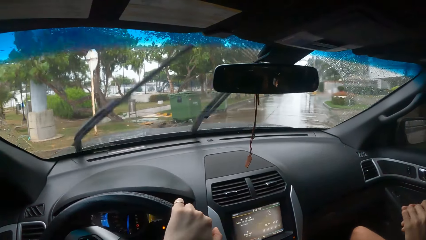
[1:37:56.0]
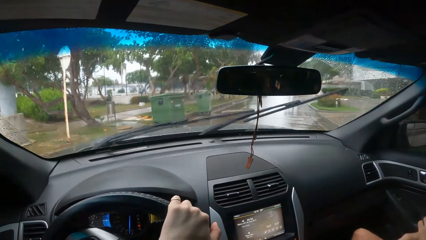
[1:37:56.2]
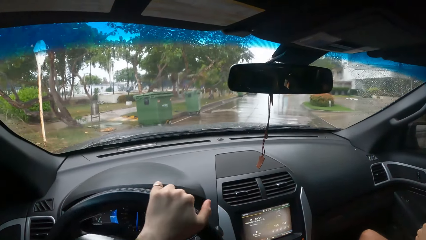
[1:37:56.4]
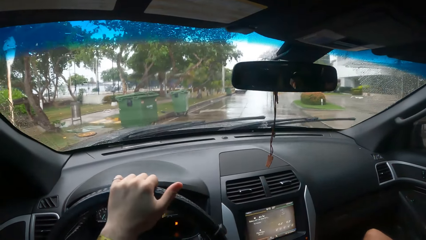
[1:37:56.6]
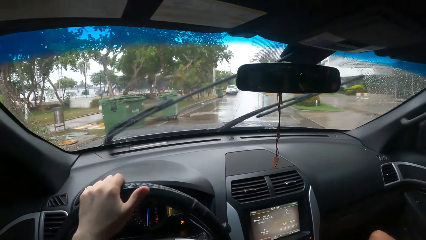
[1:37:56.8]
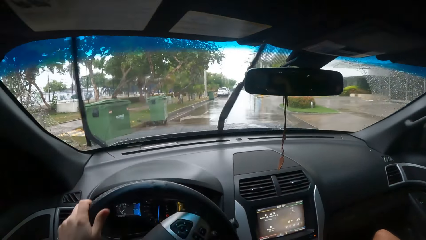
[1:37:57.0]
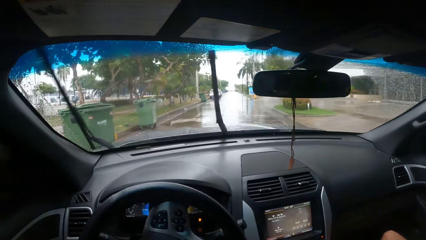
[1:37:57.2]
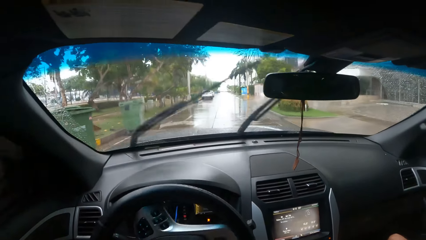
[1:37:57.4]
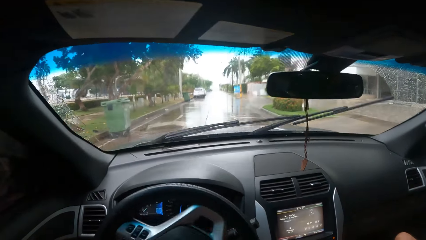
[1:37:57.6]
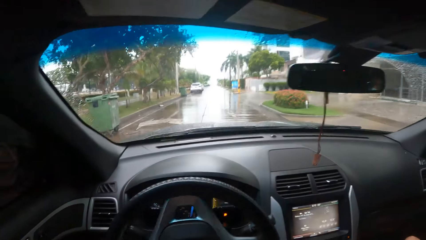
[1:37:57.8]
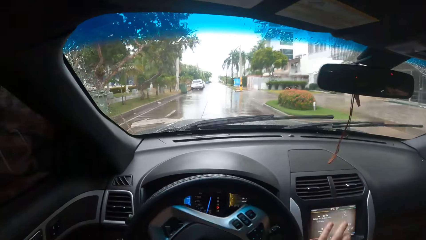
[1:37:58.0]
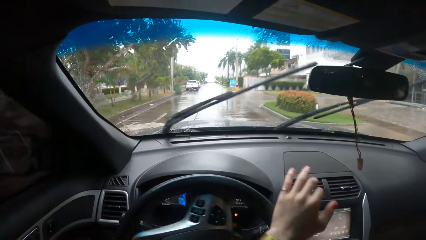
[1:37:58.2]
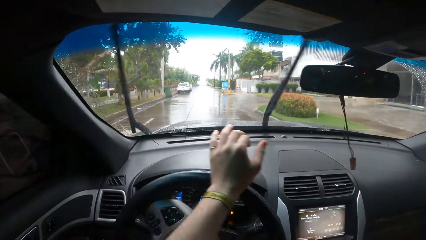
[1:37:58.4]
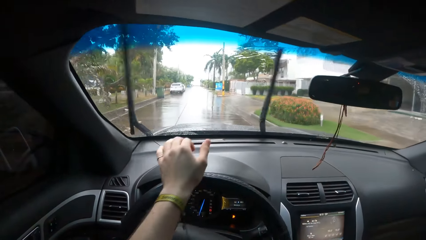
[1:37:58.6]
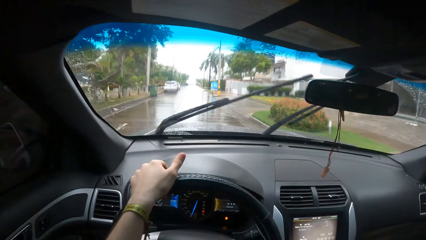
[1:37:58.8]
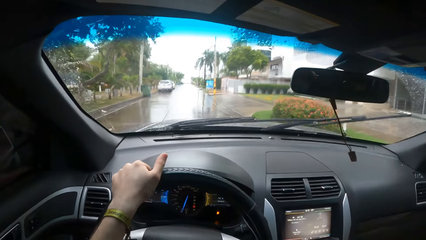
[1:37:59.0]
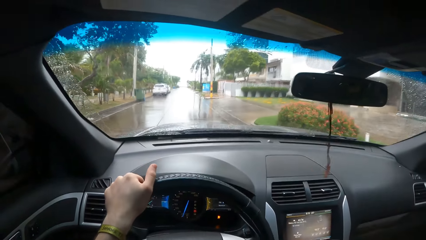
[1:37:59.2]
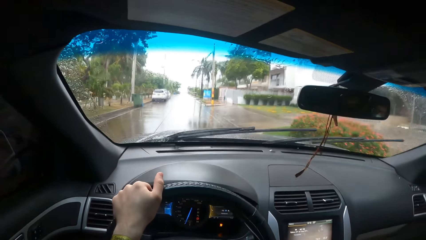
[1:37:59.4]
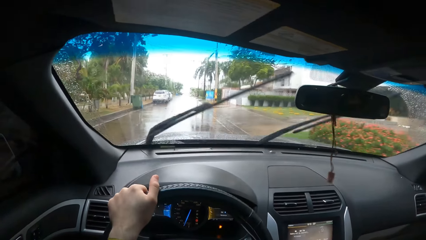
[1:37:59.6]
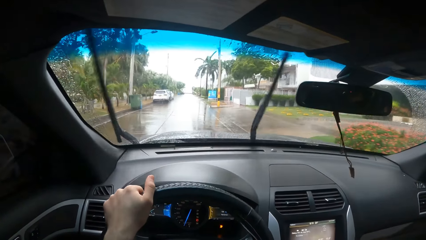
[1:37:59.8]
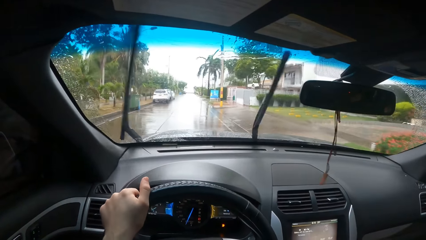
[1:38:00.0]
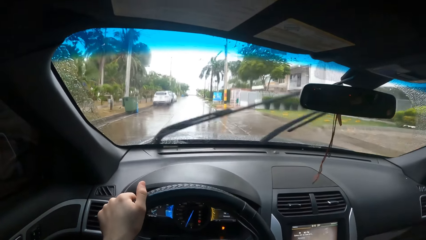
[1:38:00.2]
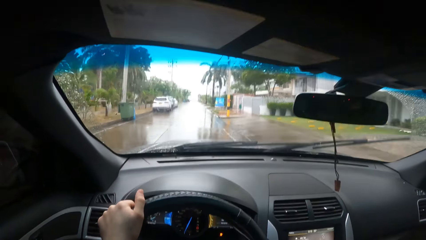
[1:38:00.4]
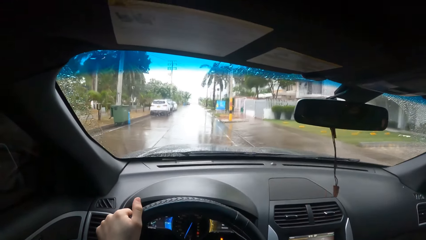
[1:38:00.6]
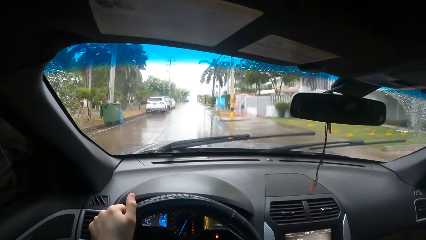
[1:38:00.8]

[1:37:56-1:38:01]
The camera wearer turns right on the road.

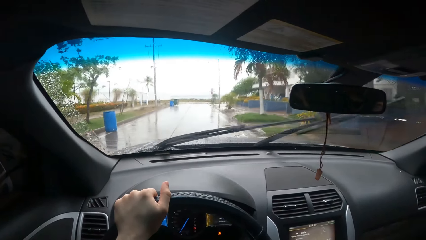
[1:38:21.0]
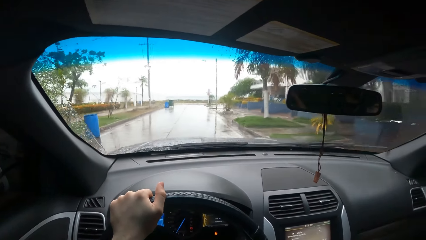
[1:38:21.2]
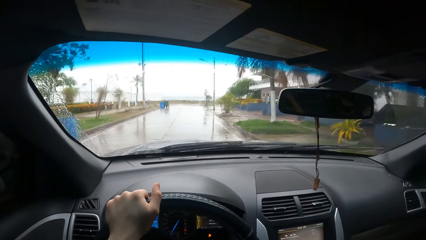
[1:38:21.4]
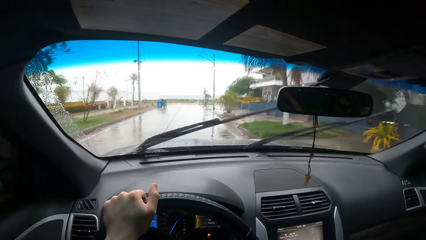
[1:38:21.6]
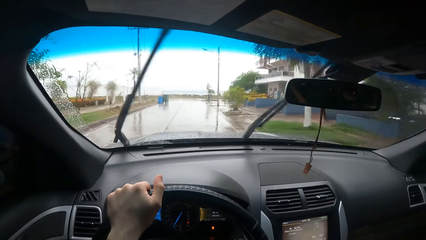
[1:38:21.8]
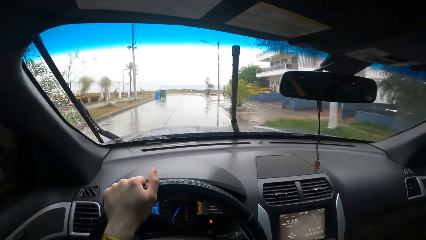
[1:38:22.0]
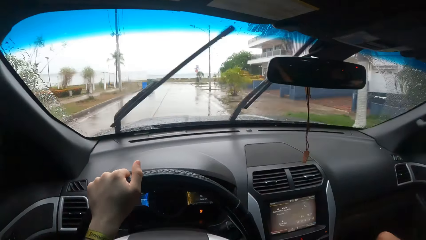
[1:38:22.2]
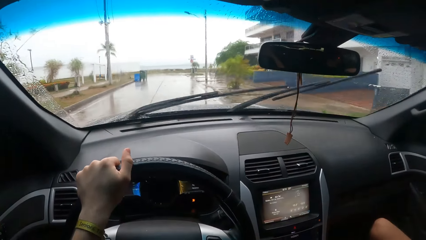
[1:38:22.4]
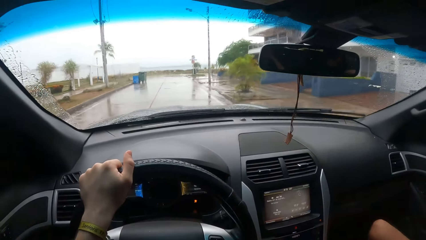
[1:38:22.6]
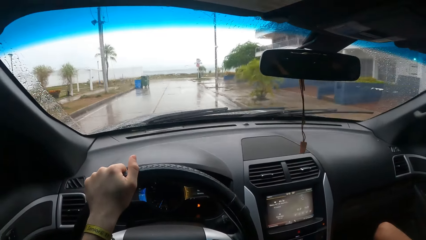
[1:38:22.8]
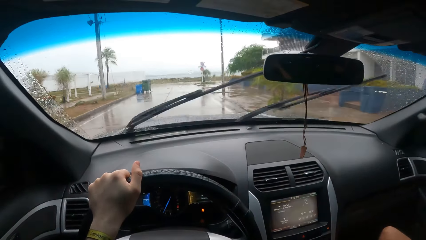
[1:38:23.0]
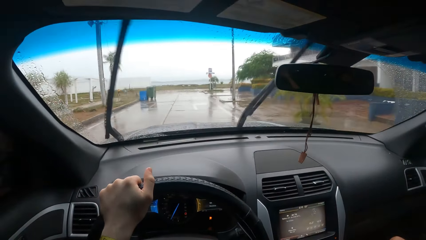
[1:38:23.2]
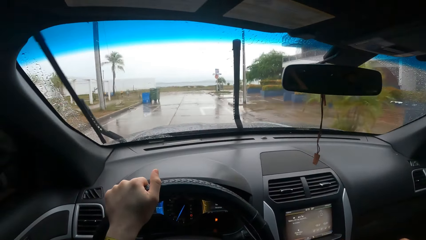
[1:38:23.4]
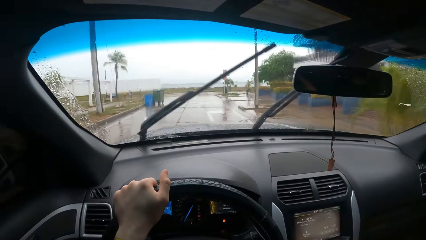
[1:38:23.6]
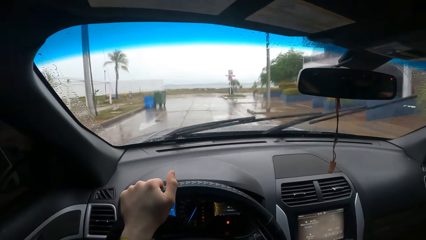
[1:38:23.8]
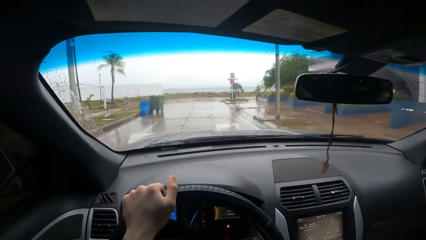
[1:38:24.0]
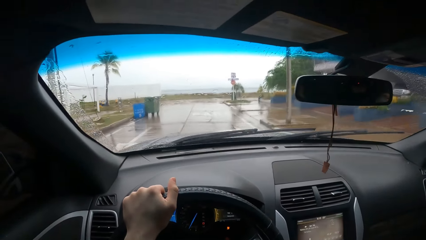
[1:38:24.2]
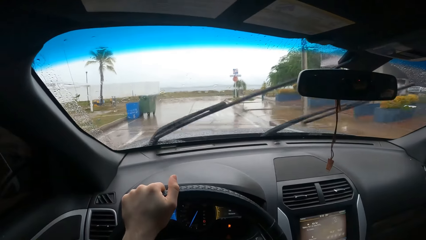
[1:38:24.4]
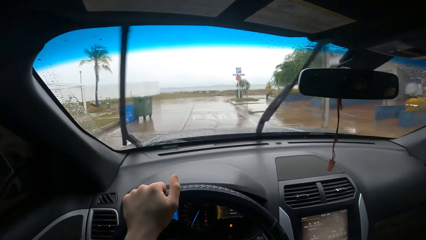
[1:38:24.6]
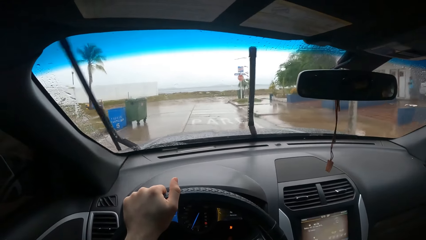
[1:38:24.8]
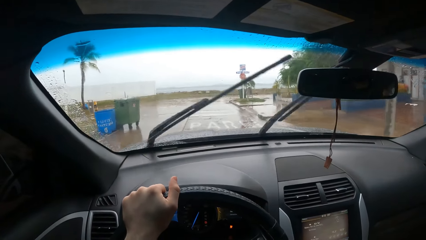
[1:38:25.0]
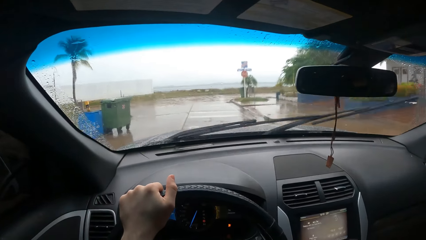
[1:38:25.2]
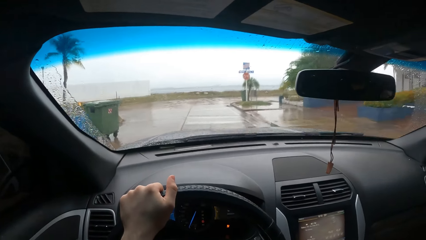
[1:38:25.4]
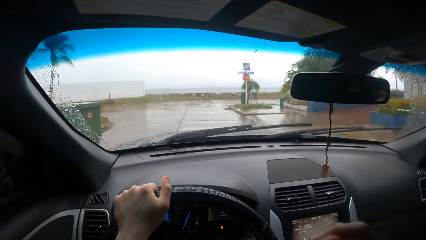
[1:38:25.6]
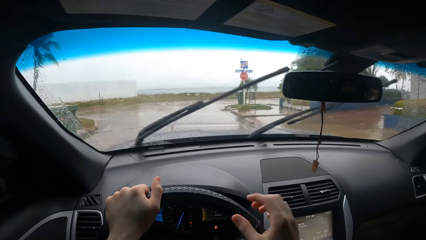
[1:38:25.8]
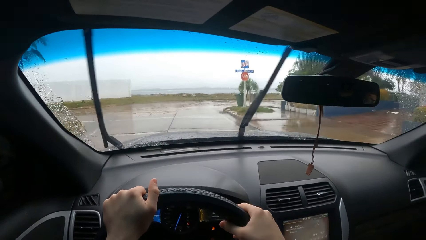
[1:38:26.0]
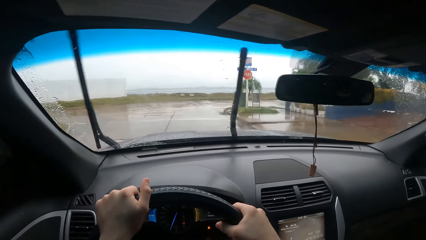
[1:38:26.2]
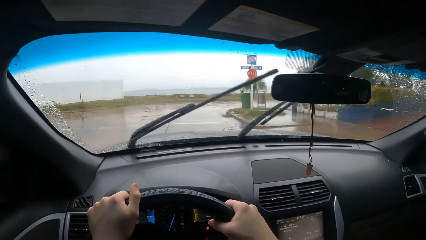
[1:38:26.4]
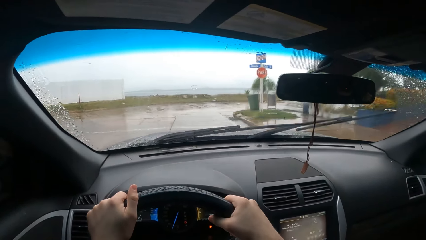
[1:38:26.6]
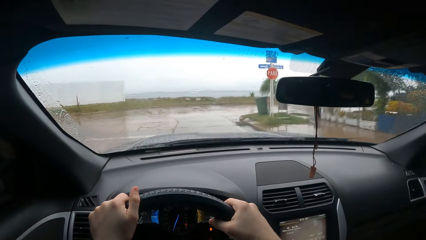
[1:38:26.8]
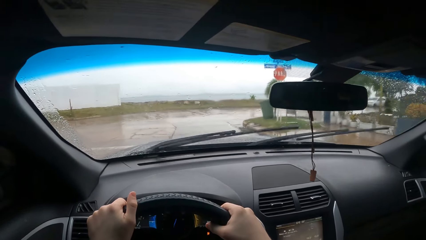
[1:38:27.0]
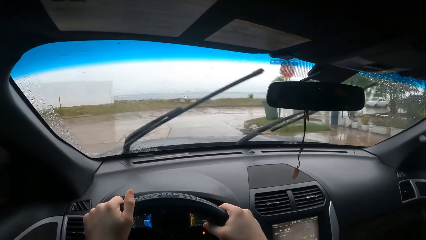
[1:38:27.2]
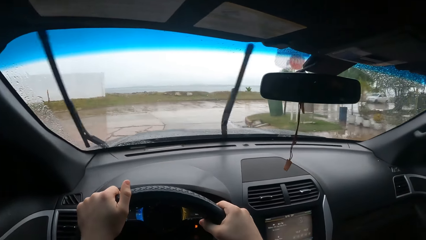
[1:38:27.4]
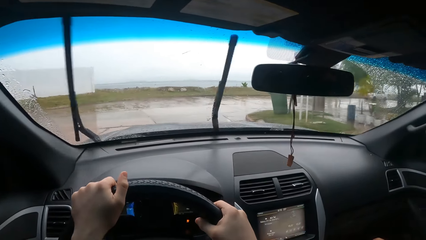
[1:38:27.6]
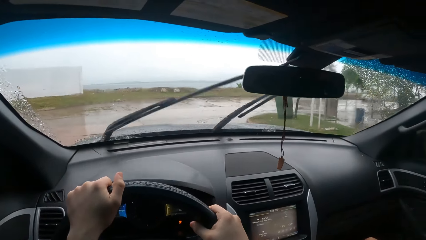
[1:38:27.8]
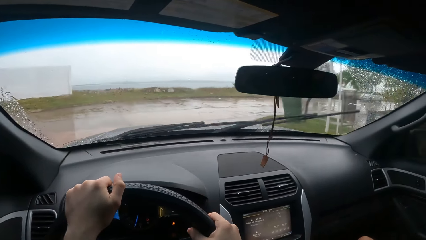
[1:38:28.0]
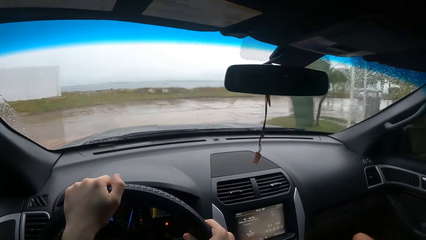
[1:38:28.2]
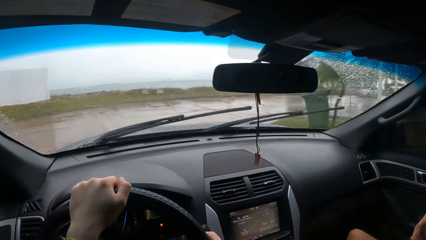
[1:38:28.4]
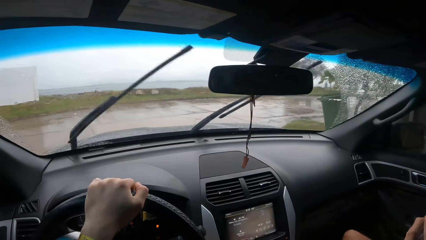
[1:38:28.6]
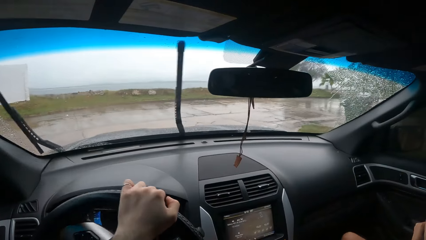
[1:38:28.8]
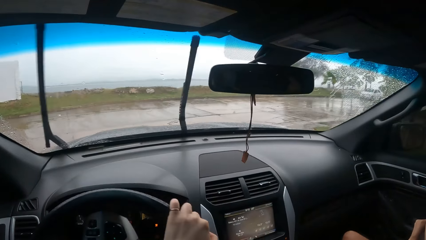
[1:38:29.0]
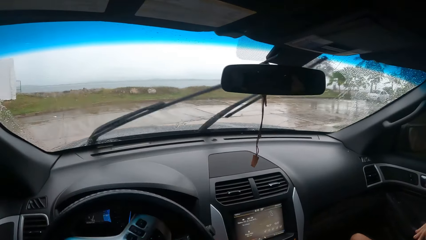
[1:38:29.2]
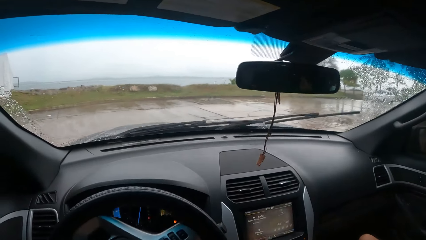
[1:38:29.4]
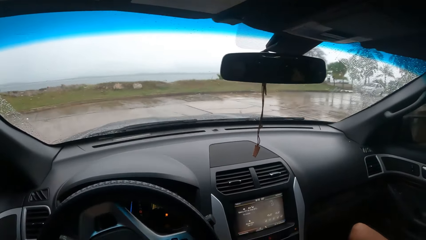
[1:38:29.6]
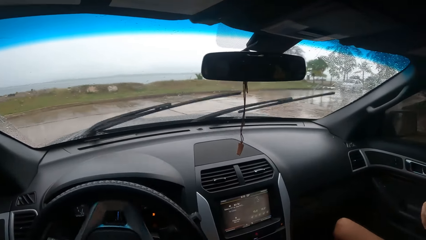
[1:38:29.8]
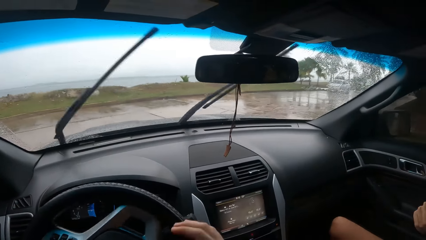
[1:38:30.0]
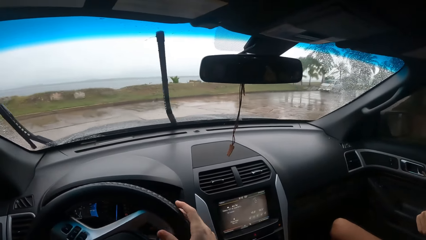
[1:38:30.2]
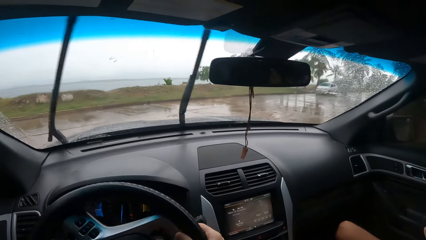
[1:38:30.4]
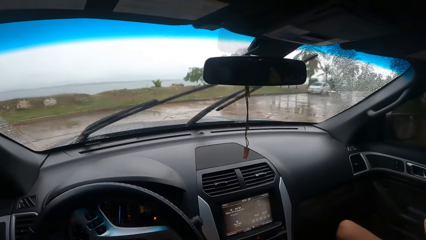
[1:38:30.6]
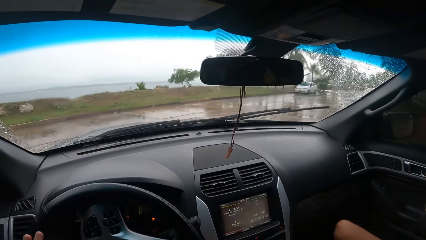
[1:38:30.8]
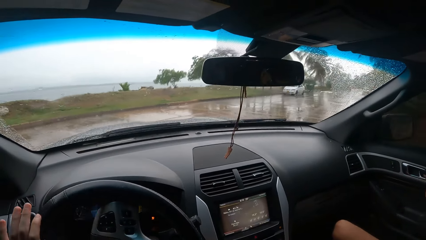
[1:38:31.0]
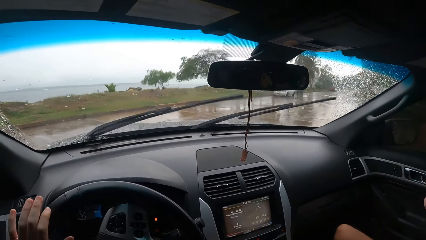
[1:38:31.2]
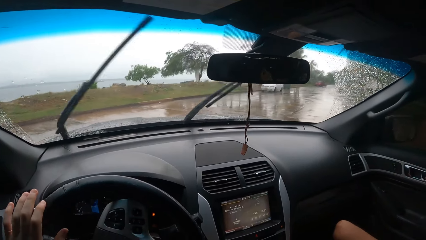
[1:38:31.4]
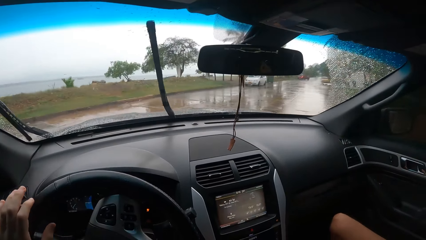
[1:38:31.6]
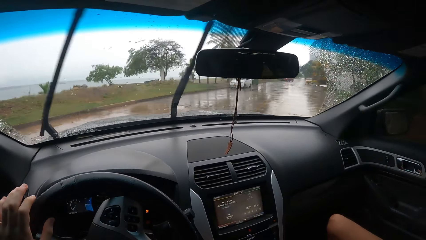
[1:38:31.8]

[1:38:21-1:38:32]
The camera wearer drives the car on the road. They return the right hand on the steering wheel.
